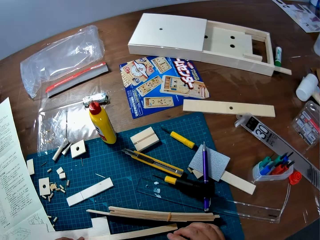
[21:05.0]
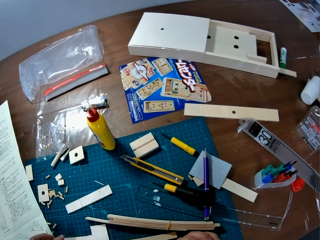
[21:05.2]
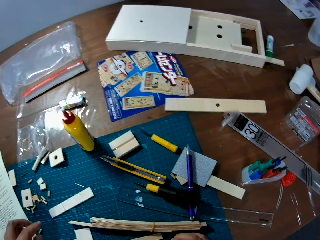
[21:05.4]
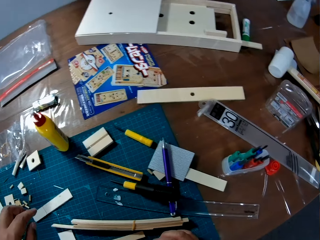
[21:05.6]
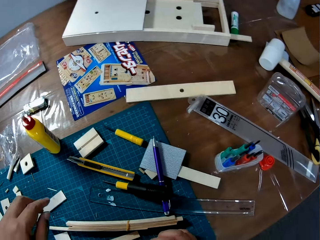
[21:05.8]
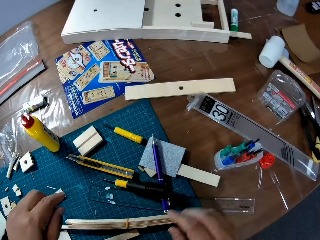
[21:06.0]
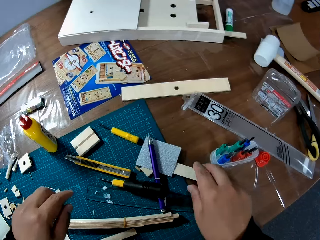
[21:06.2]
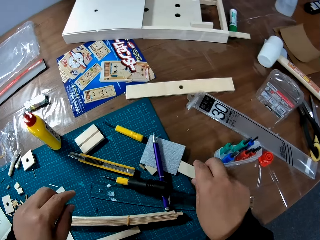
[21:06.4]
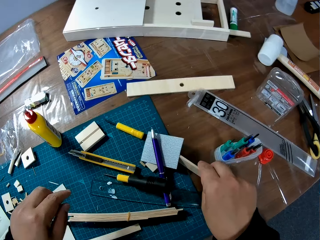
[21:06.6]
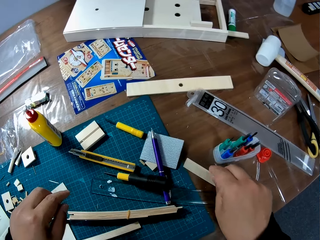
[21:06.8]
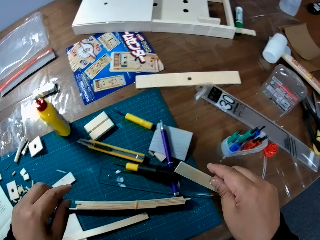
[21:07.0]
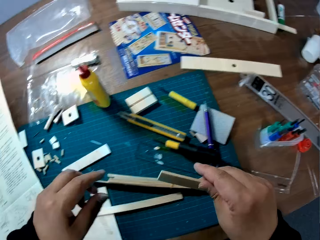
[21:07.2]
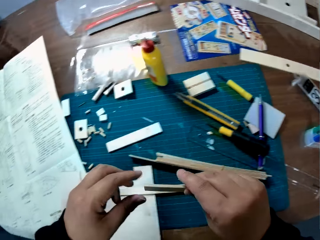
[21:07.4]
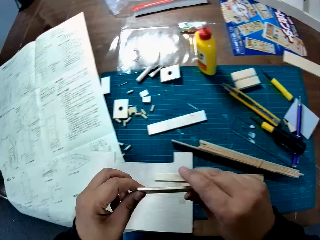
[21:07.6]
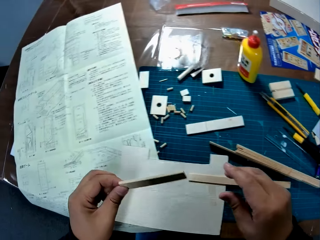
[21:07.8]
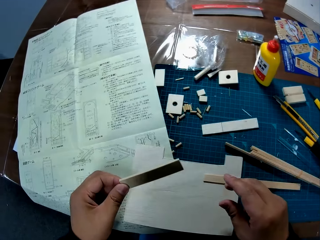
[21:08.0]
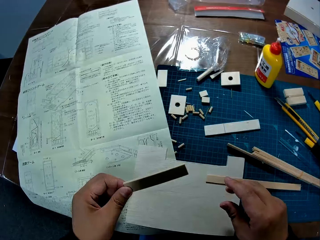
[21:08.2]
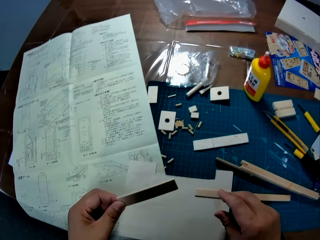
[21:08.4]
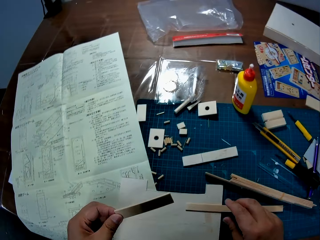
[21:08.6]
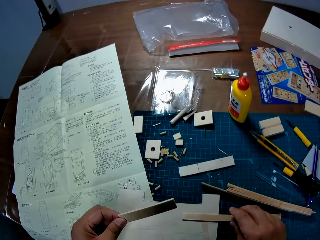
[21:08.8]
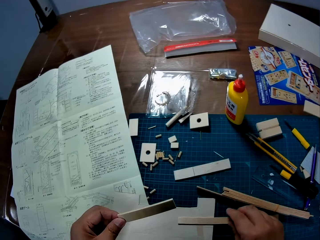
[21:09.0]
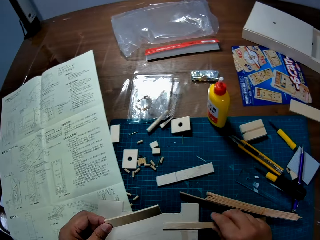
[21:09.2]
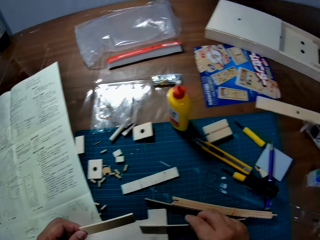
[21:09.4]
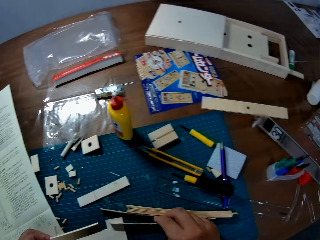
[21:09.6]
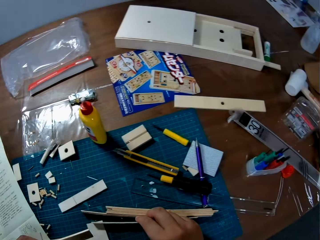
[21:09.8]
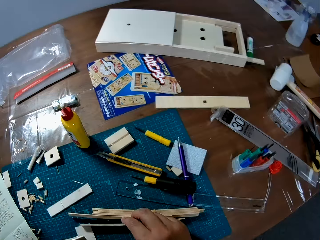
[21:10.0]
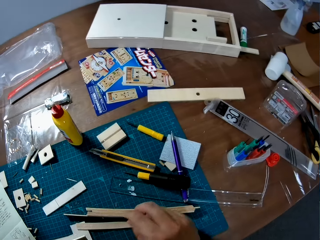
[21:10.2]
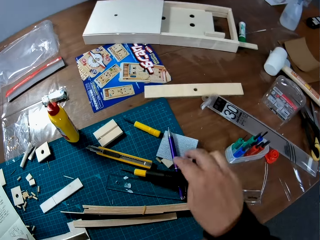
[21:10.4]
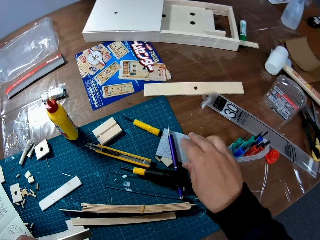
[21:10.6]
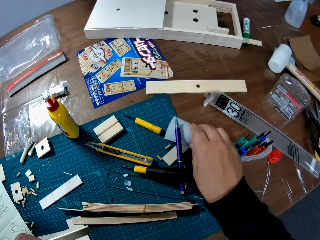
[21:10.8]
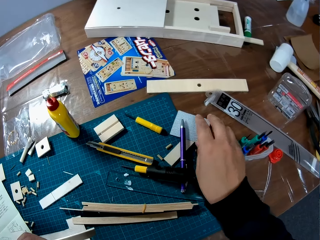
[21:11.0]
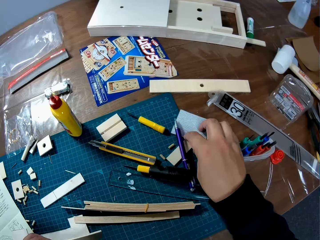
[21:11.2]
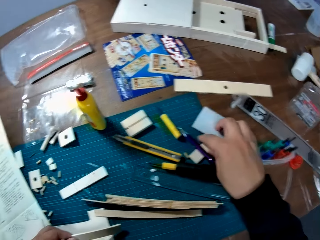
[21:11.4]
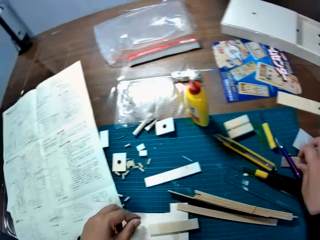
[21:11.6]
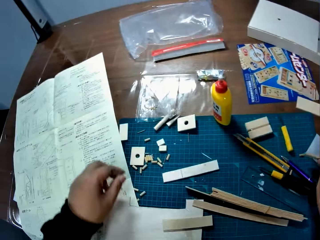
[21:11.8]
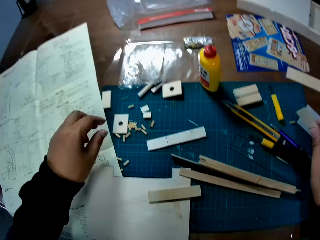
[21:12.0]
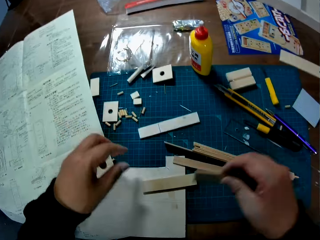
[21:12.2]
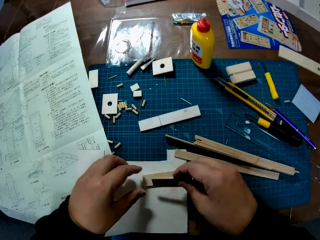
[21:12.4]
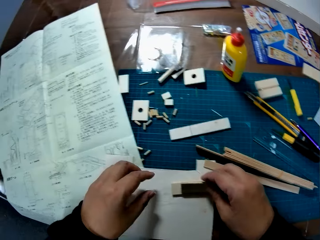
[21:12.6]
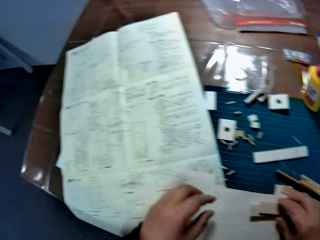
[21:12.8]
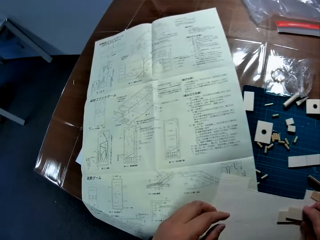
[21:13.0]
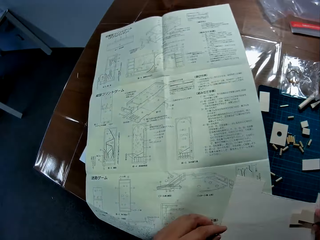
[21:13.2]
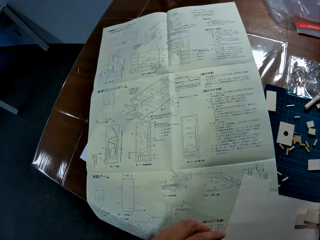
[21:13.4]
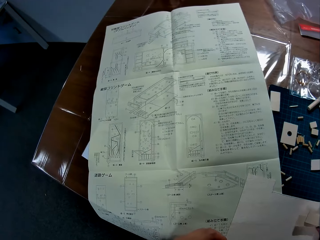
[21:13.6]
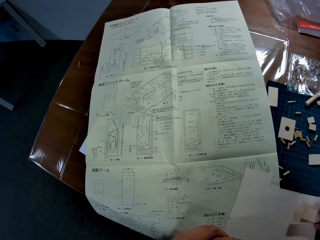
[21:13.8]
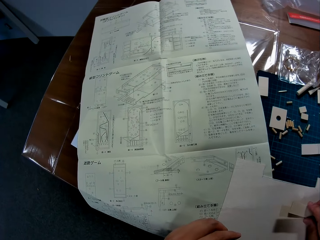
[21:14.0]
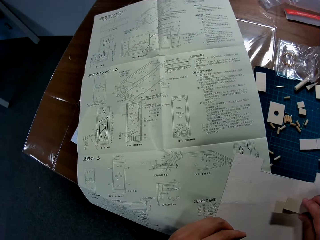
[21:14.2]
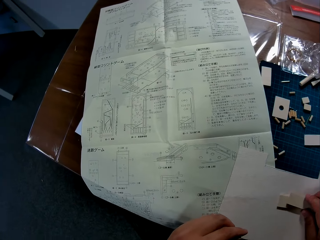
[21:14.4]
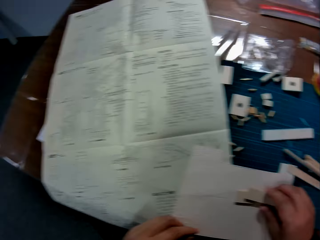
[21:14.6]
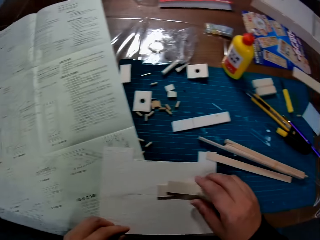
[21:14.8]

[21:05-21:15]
The camera wearer drops the stick on the board sheet. He picks up another wood piece or model stick from the table with his right hand. He puts the wood piece in his left hand. He holds another stick on the table. He moves the hand towards another model stick, pushes paper over the stick and picks a wood piece from the table. He places the wood piece on the wood piece on the wood sheet.

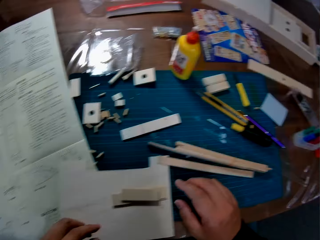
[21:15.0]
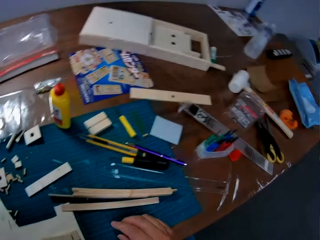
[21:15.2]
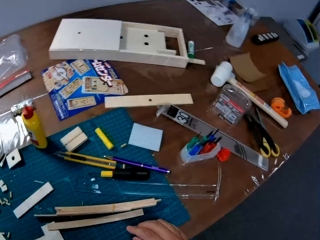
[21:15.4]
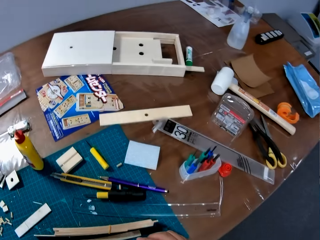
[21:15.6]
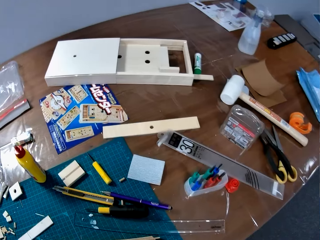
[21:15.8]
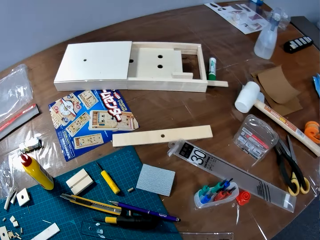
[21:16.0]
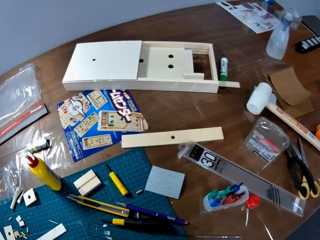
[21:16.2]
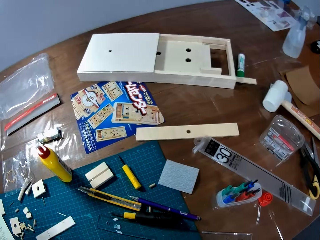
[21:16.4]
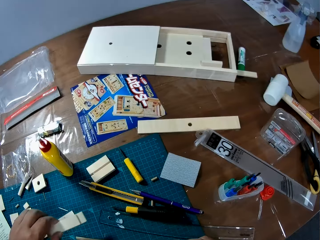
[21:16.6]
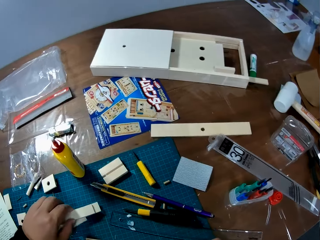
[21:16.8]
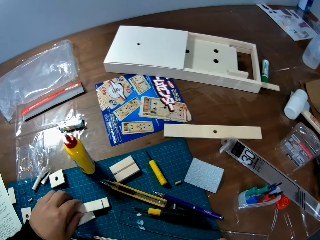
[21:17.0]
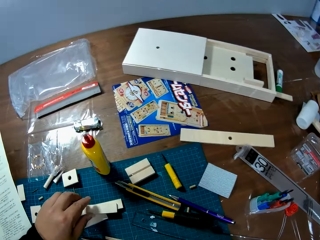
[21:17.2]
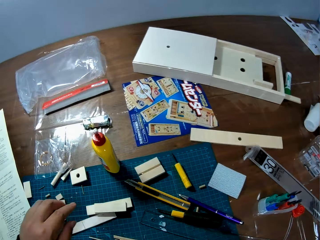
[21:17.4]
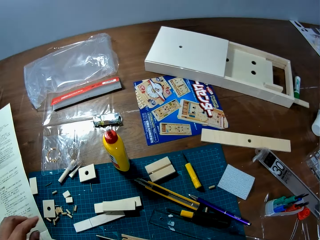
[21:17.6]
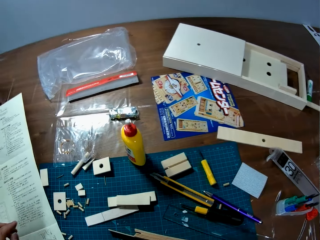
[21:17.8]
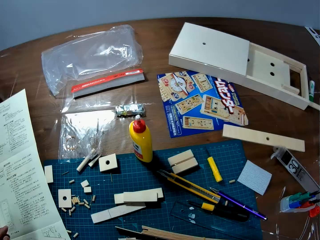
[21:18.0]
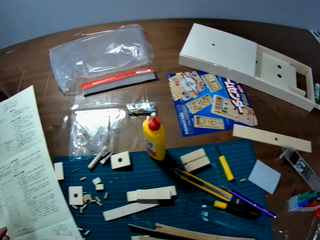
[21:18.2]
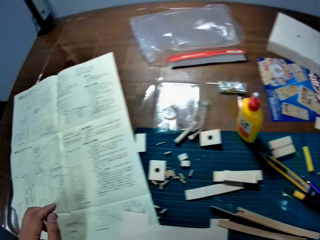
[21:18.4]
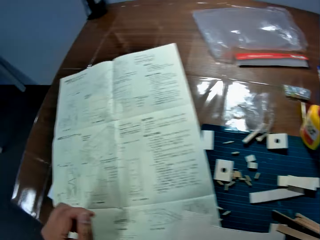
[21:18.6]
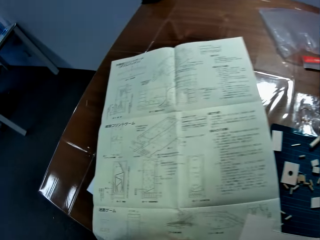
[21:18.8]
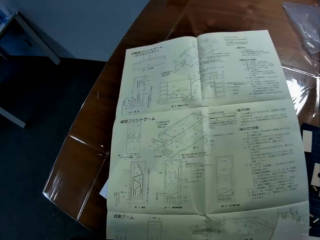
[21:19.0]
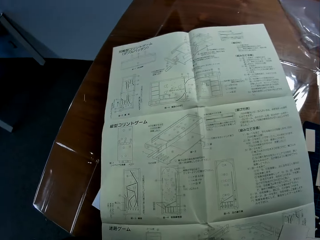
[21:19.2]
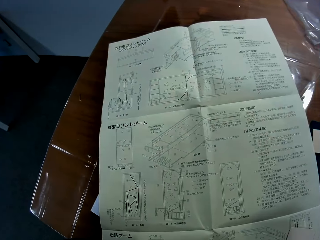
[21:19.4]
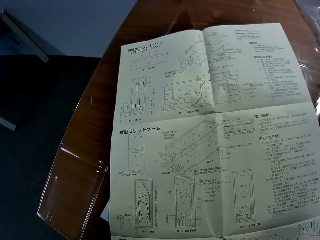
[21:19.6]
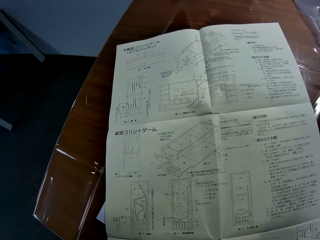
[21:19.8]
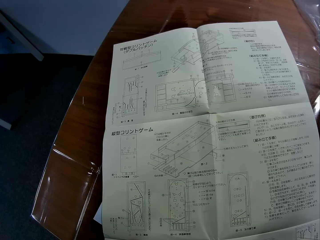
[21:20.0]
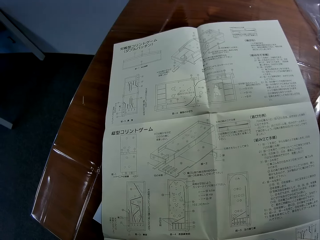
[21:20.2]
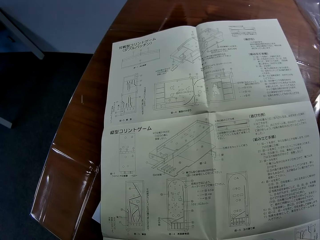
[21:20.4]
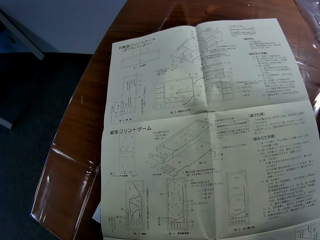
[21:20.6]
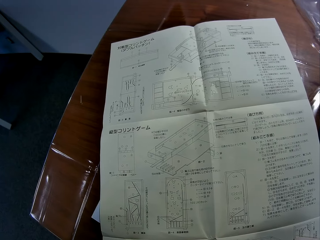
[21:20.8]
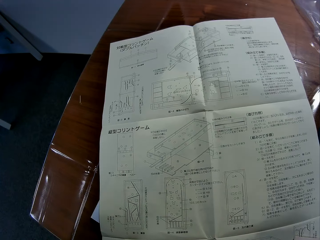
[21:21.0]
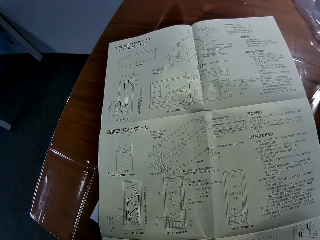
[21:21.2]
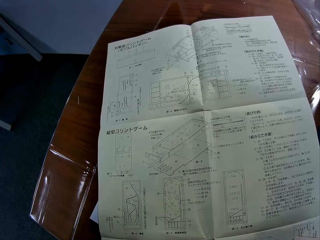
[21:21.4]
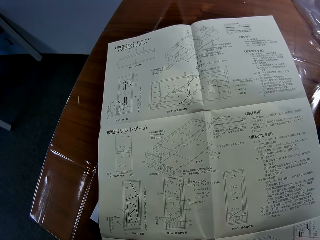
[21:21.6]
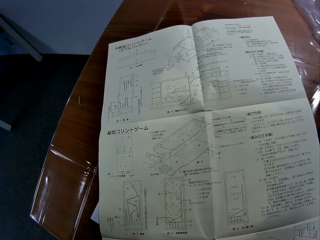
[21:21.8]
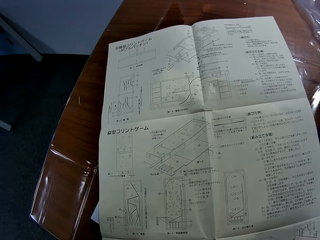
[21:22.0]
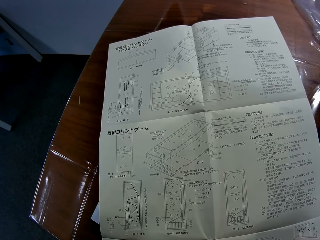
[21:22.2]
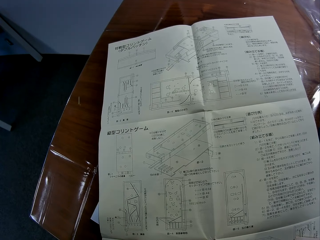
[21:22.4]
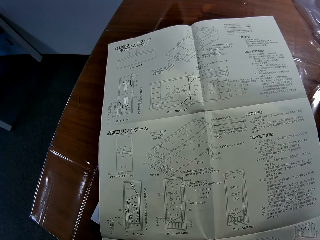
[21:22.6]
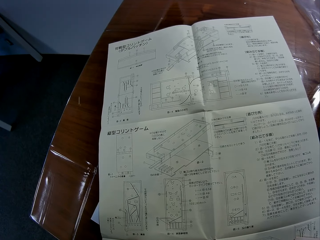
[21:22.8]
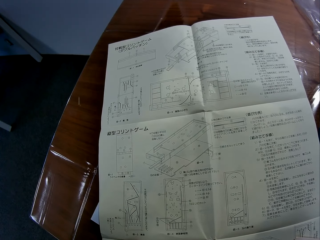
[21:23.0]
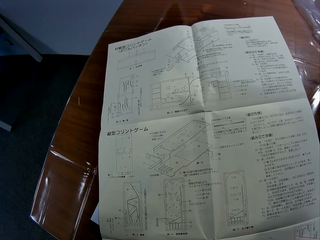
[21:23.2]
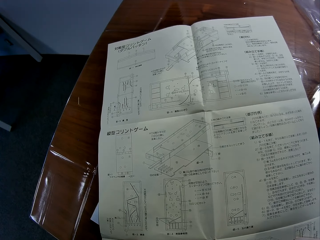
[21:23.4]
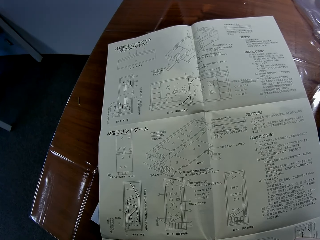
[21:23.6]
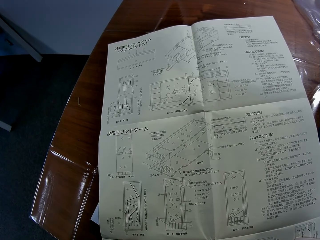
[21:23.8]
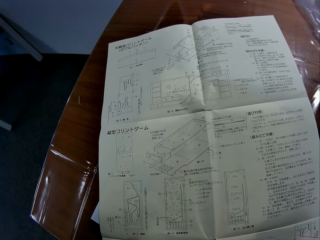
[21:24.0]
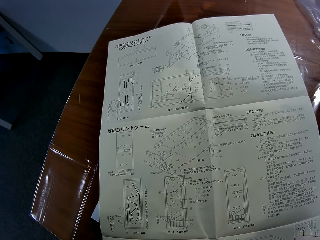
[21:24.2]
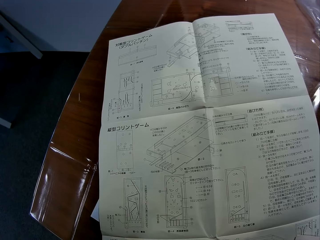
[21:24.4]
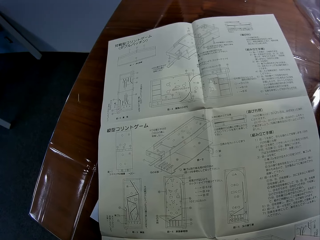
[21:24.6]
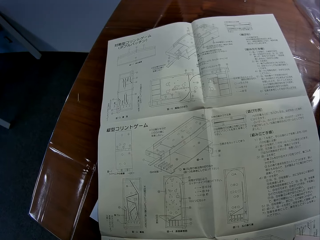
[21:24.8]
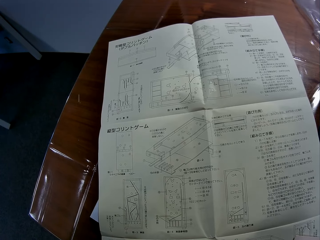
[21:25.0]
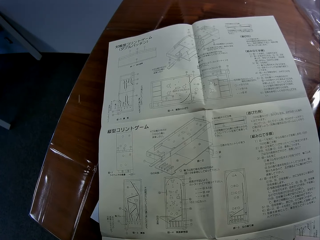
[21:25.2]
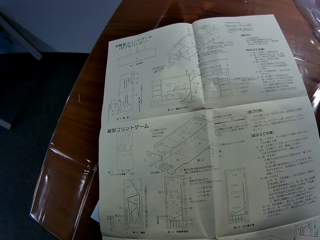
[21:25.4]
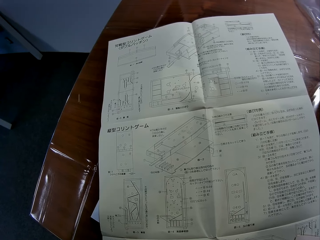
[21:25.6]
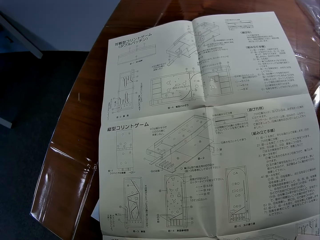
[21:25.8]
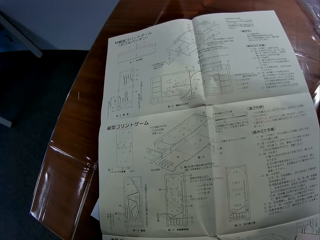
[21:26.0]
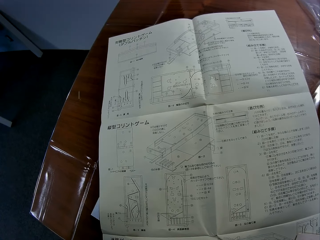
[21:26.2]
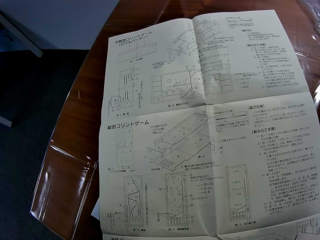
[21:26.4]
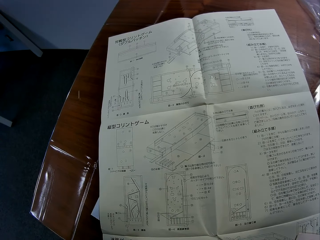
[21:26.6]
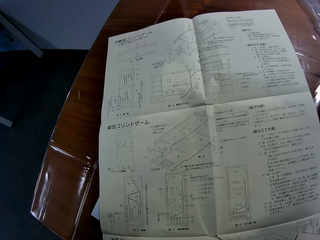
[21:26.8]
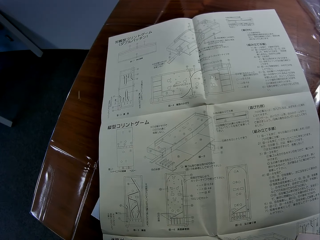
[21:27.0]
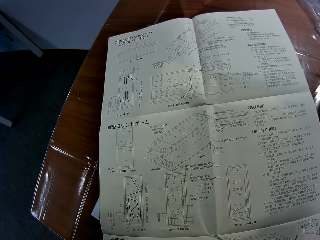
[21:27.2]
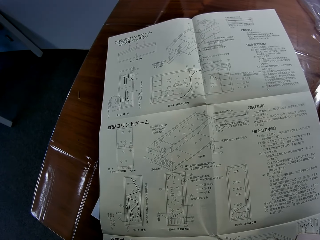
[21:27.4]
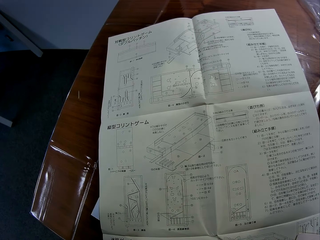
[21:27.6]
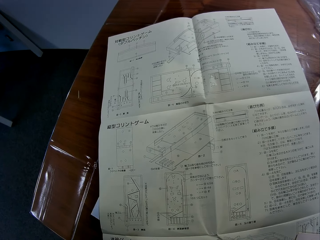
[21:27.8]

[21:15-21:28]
The camera wearer lifts the sticks from the board sheet with the left hand. They place the sticks on the table. They stare at the booklet.
